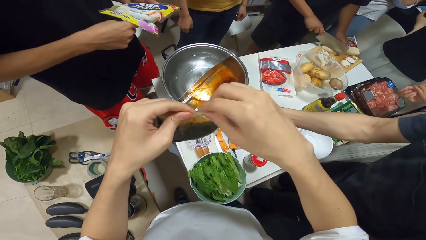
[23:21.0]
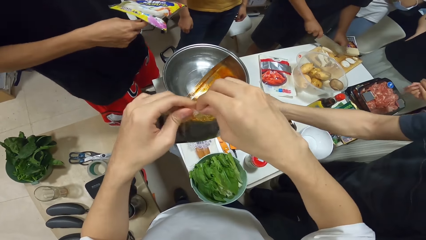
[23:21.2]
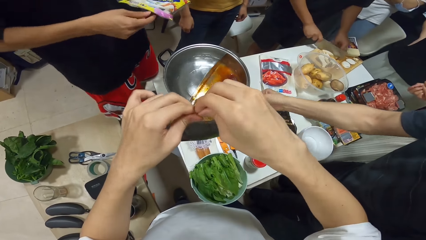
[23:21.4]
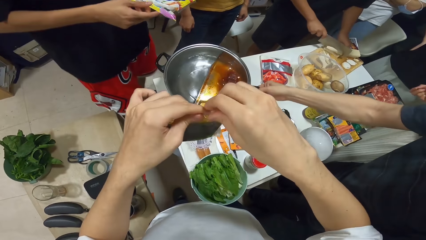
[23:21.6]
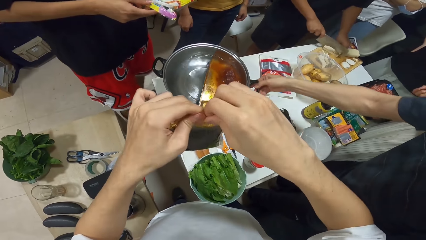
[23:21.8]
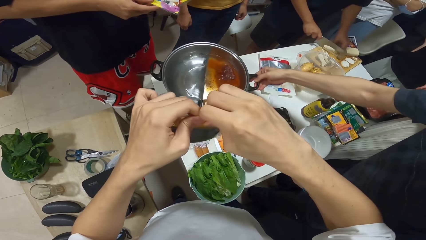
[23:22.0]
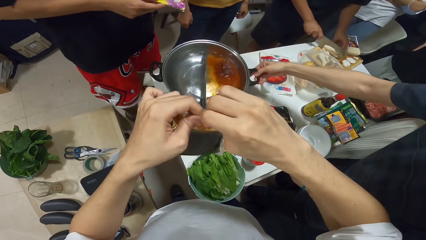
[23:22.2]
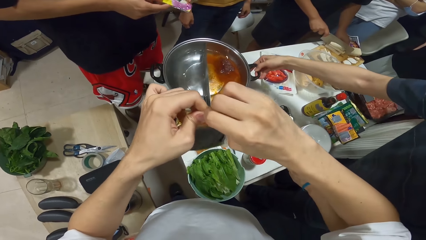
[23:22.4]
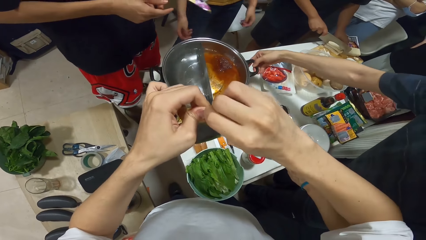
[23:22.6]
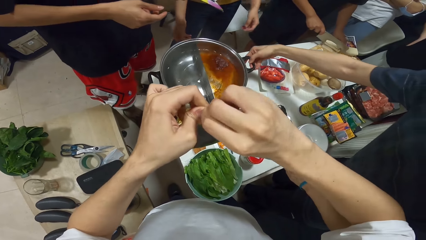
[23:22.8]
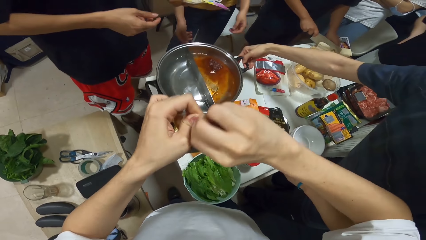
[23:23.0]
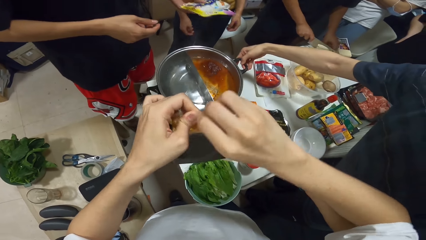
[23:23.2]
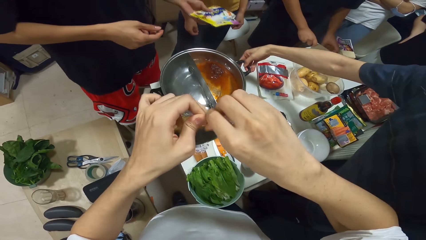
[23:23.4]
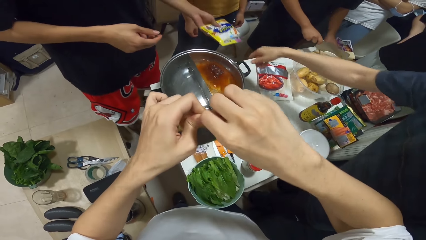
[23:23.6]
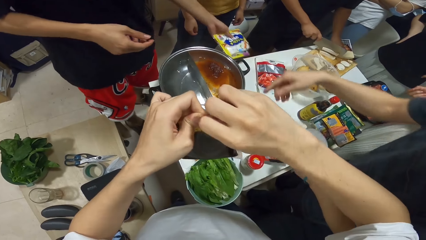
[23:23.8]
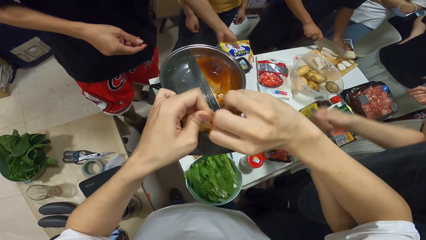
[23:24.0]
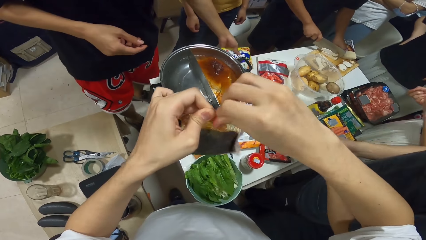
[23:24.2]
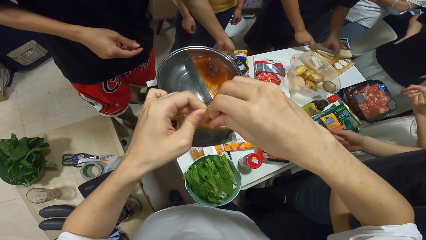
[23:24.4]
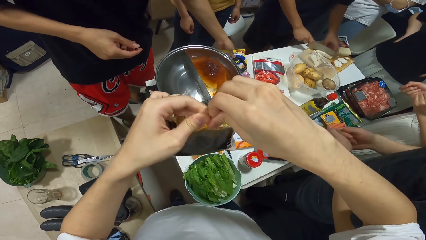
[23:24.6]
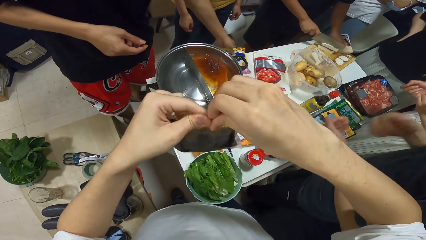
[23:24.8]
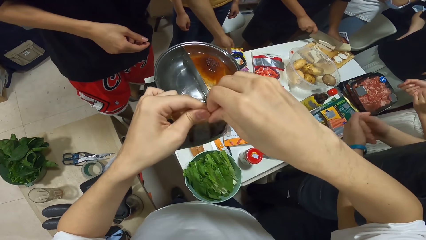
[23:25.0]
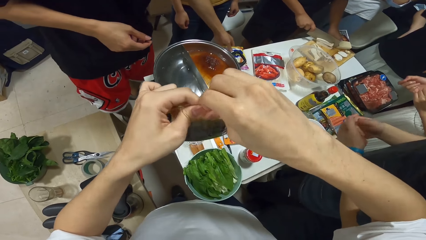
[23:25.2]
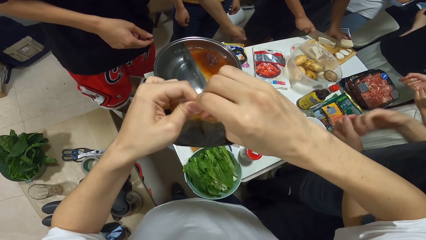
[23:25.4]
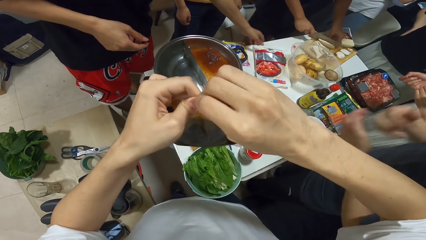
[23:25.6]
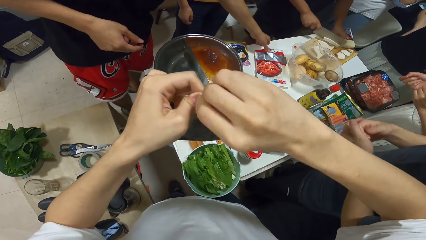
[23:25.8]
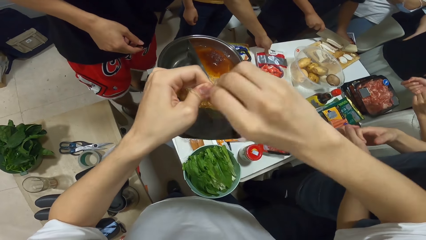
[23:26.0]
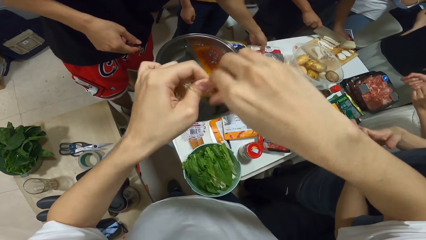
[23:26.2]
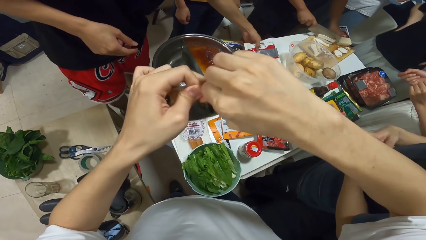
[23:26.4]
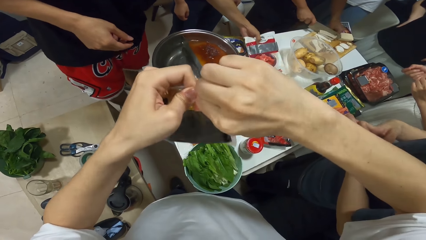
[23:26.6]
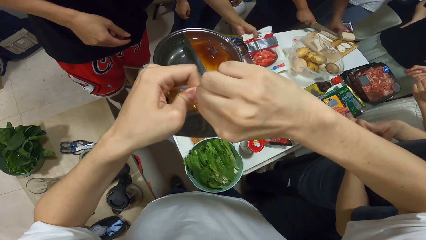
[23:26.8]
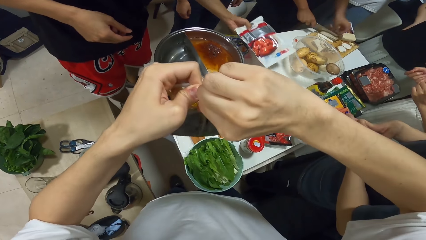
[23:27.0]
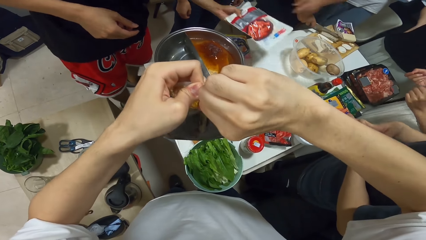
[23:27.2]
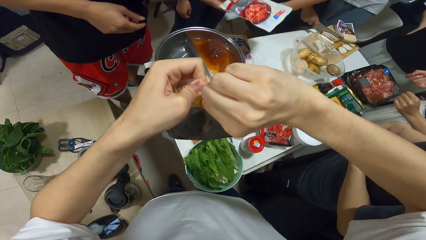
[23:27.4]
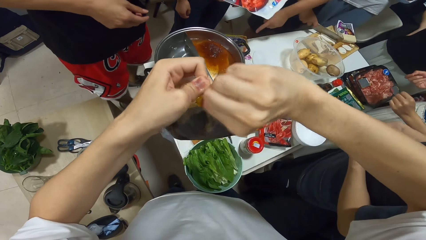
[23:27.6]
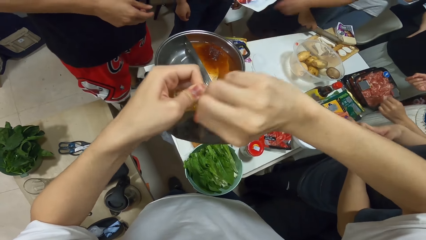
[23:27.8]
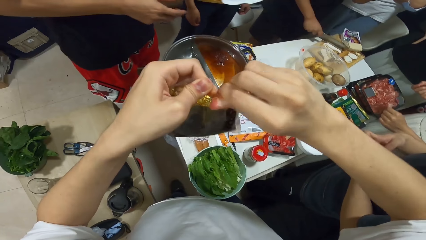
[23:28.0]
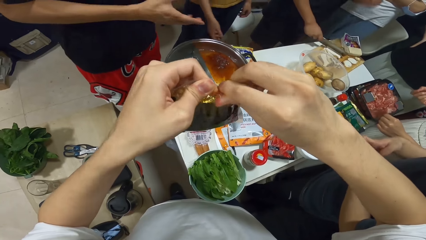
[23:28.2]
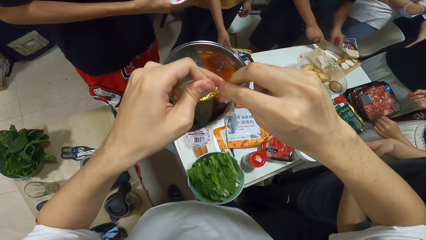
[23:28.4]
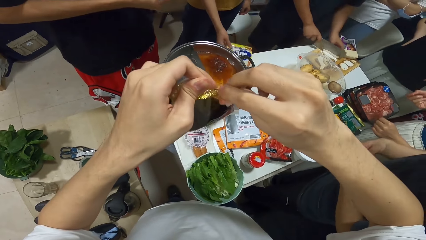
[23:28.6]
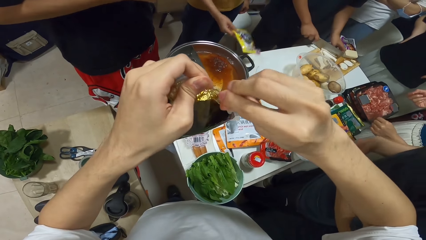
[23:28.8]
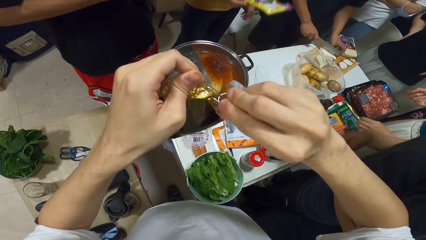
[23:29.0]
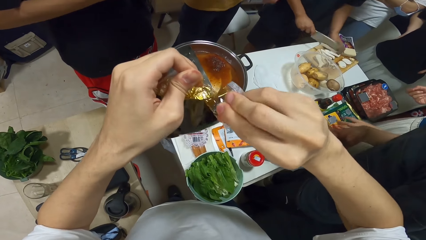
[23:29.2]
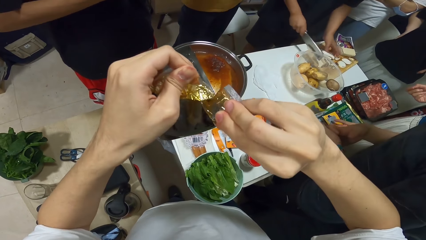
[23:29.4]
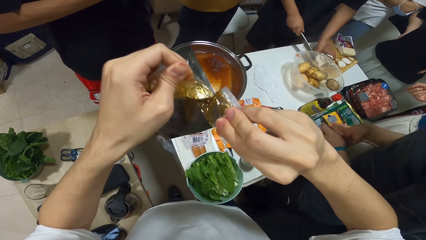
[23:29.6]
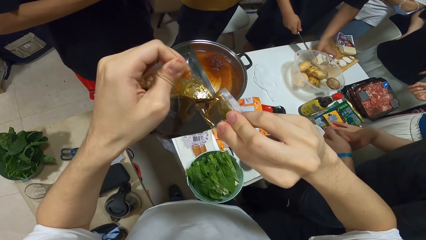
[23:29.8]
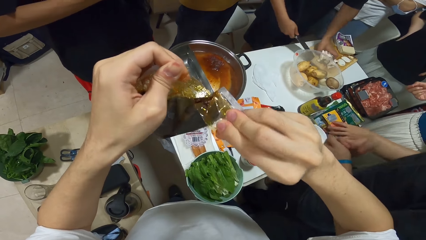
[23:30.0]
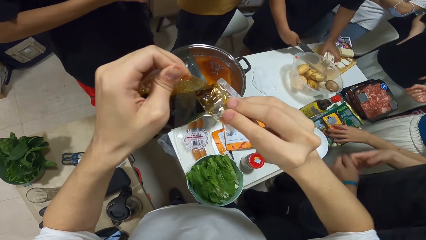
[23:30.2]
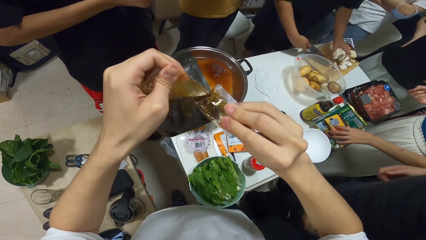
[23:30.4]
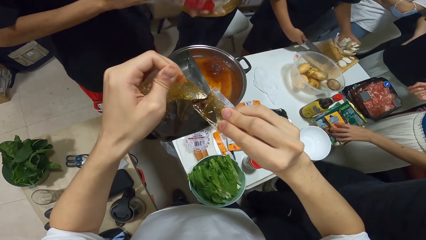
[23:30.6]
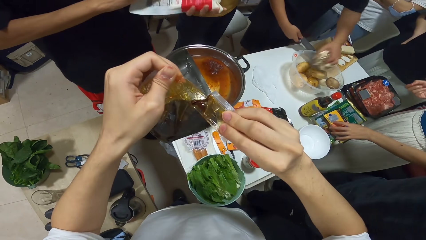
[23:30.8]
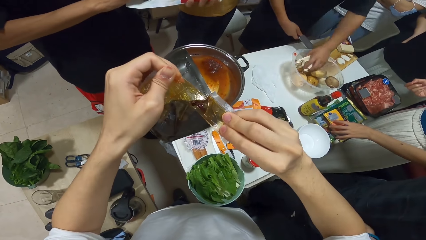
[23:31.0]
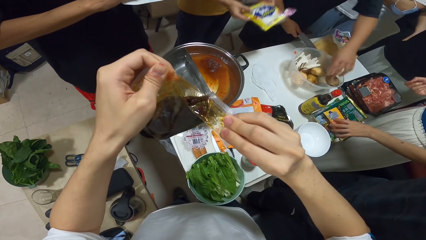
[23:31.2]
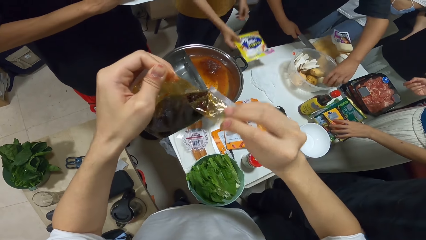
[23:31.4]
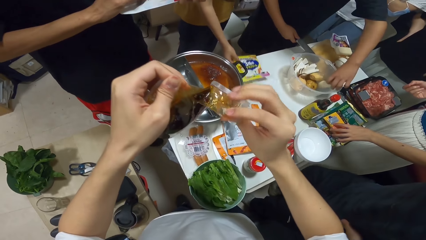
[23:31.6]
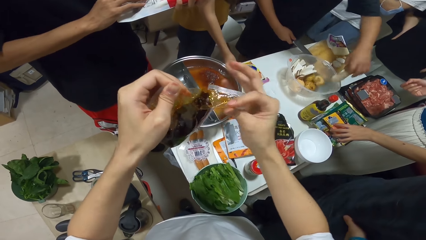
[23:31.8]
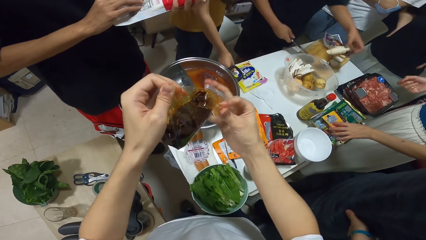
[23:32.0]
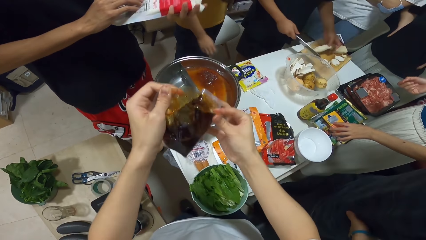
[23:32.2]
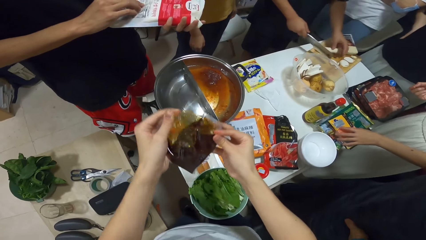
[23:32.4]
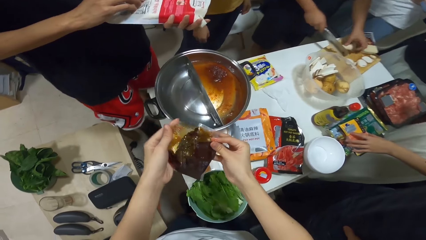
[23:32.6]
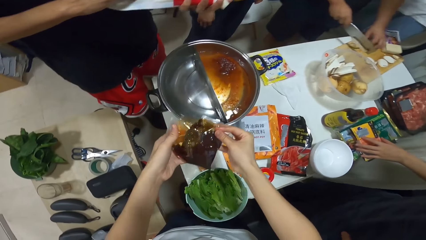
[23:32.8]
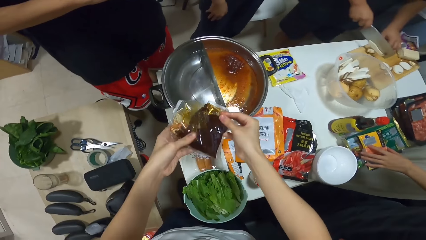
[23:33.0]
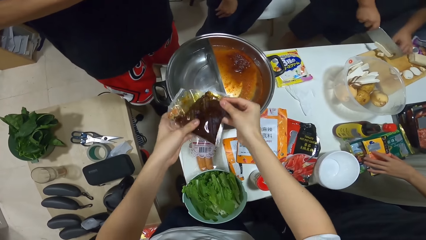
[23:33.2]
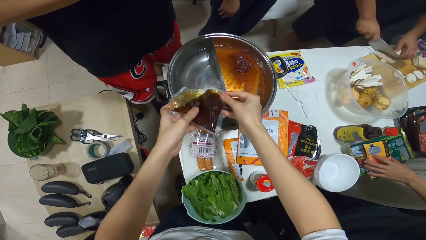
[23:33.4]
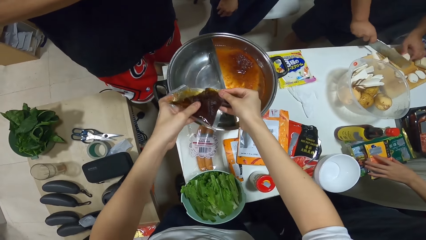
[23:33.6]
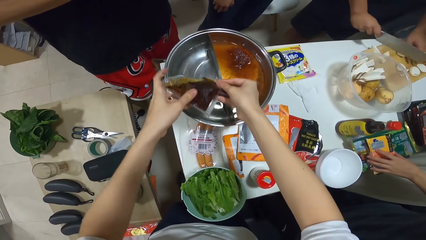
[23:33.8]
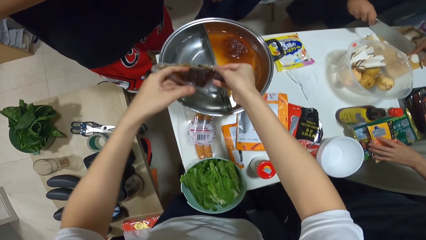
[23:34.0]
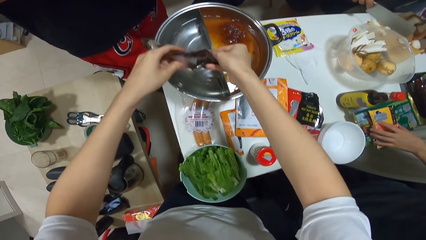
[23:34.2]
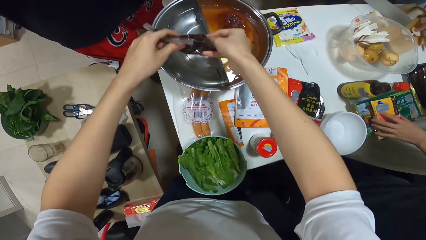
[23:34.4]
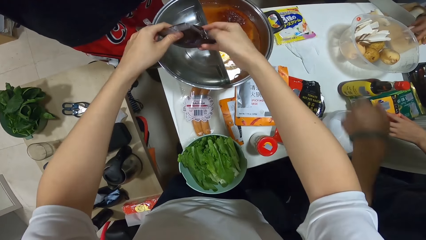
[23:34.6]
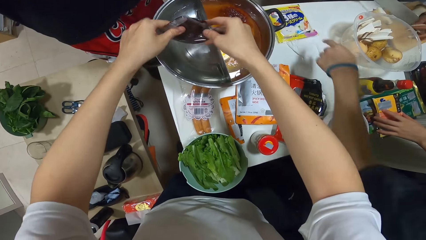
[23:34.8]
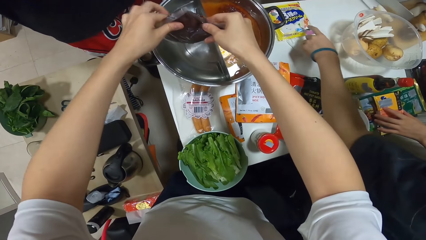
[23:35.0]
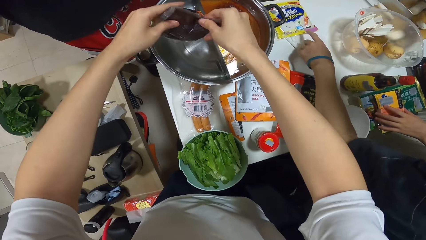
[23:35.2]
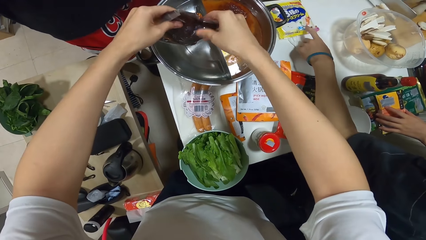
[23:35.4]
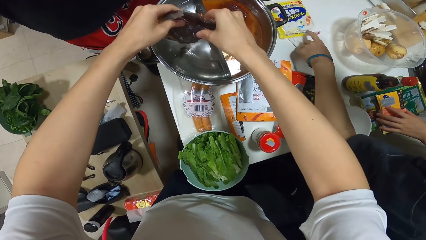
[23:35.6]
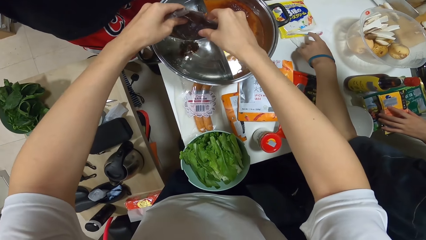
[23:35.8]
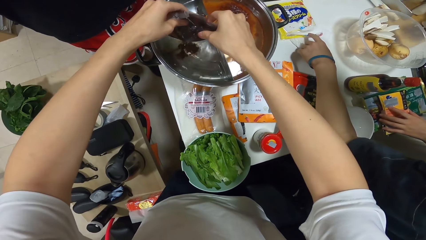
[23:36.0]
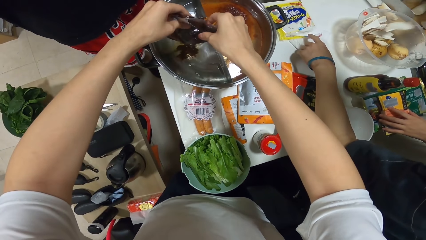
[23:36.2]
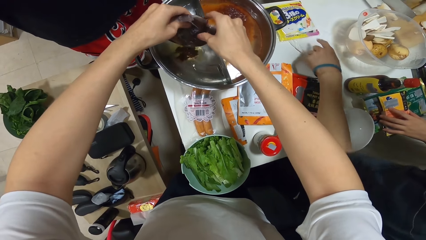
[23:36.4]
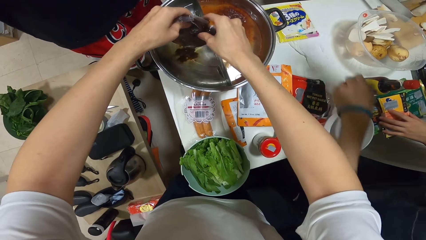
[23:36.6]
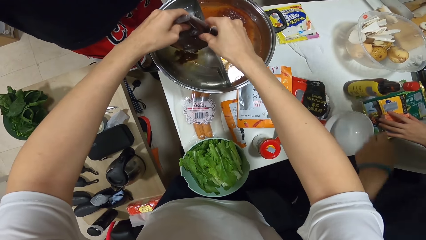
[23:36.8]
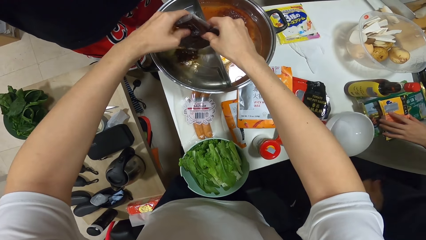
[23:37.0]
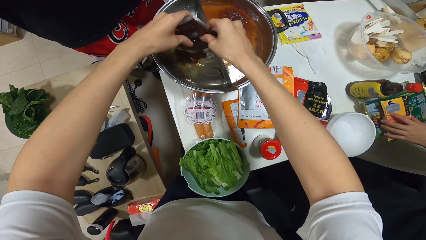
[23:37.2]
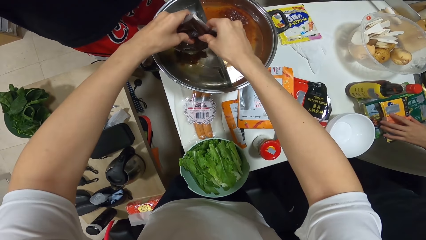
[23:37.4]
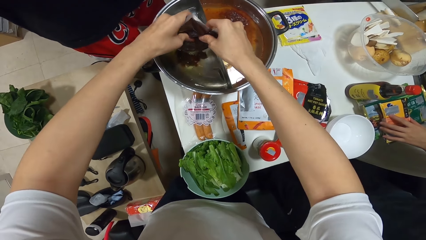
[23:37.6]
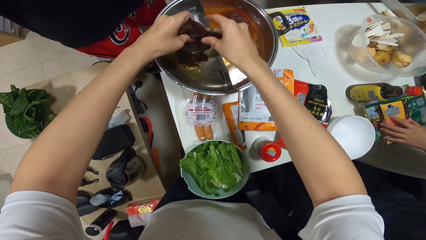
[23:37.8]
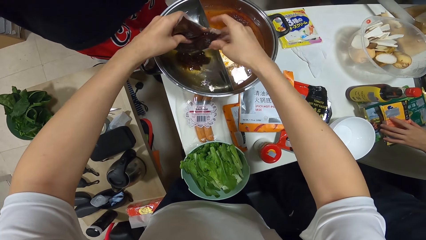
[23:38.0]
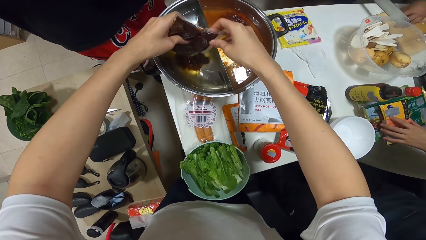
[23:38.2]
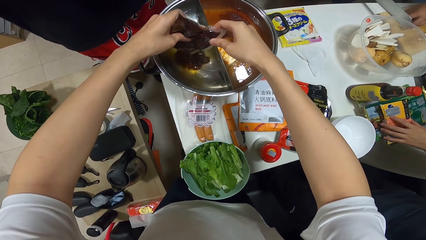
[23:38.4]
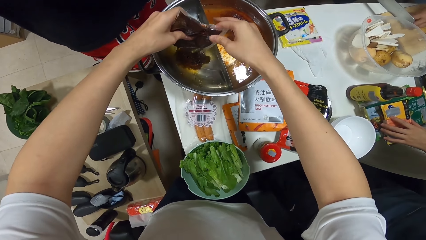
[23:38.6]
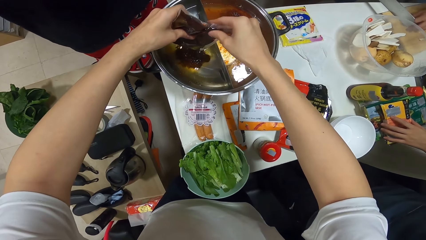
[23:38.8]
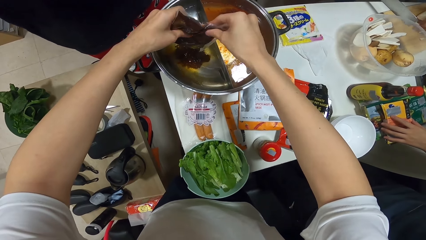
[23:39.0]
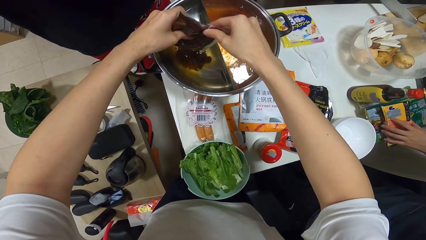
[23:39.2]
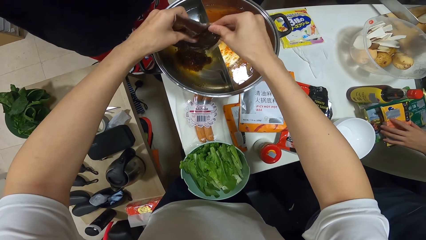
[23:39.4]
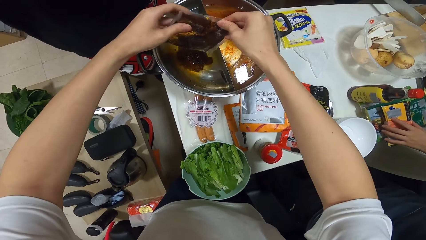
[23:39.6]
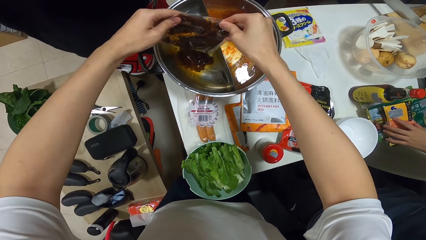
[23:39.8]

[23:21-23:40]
A man moves the pot with his right hand. The camera wearer tears the plastic bag of oil with both hands. Another man places the plastic bag onto the table and picks up a plastic bag from the table with his left hand. A woman picks up a plastic bag from the table with her right hand. A third man transfers the sliced potatoes into the bowl with his left hand. The woman places the plastic bag onto the table. The camera wearer pours the vegetable oil from the plastic bag into the pot. The first man touches the plastic bag with his left hand.
